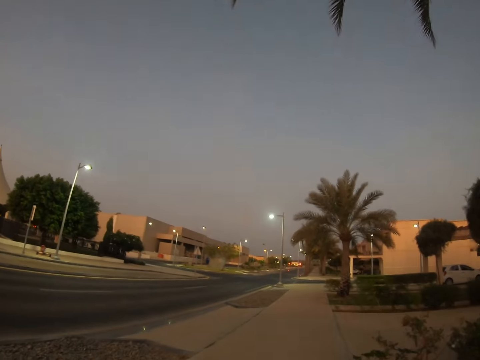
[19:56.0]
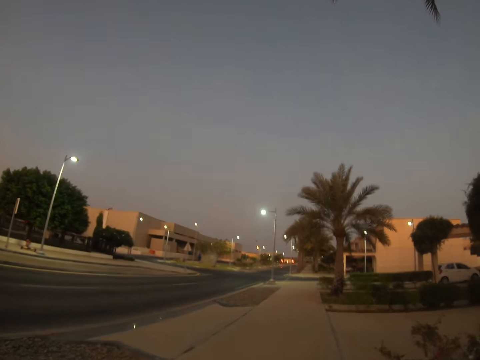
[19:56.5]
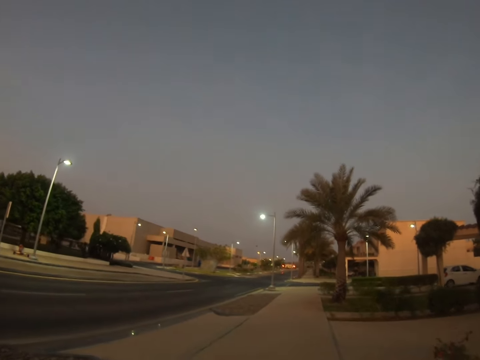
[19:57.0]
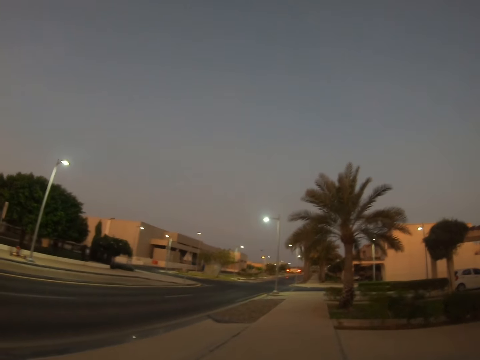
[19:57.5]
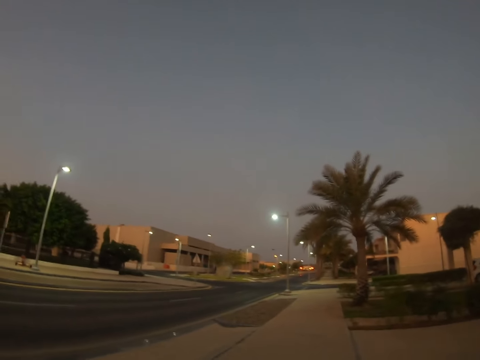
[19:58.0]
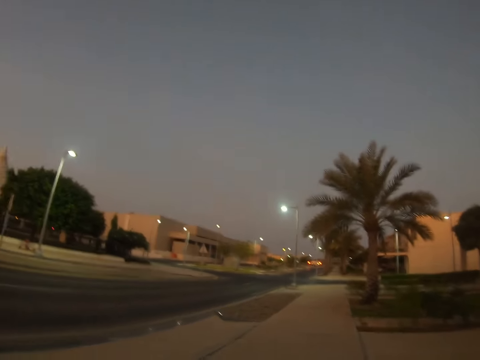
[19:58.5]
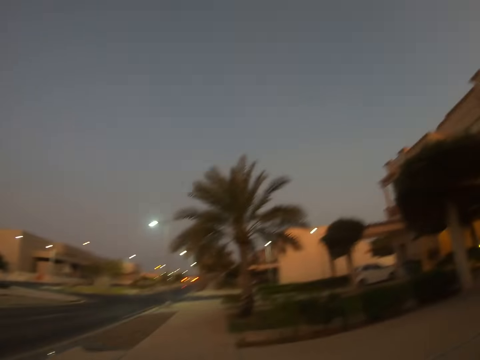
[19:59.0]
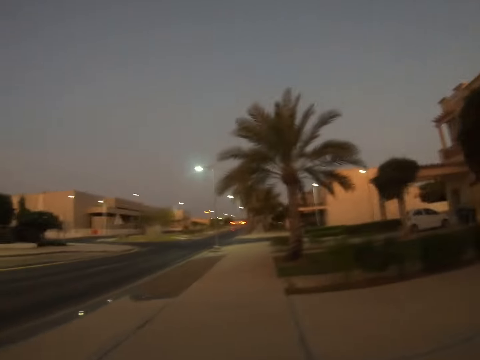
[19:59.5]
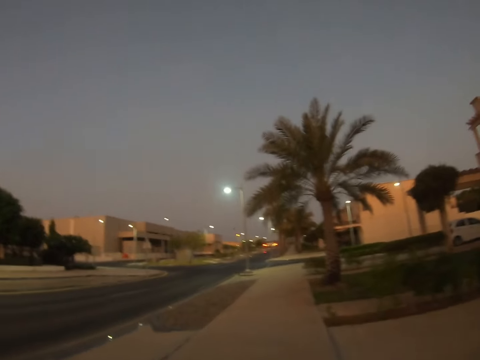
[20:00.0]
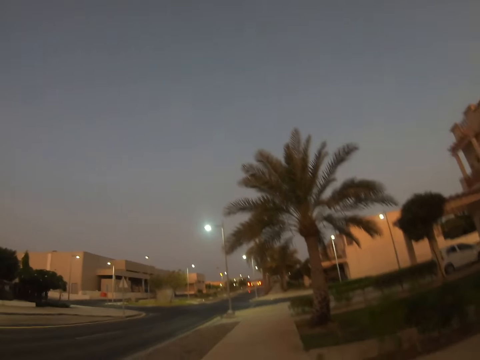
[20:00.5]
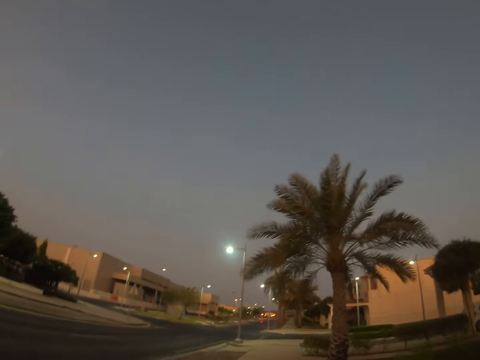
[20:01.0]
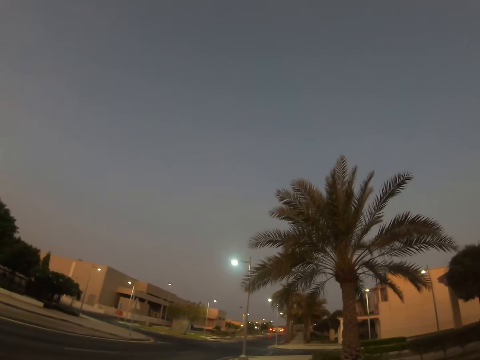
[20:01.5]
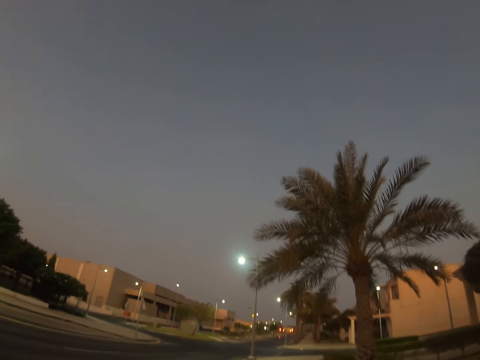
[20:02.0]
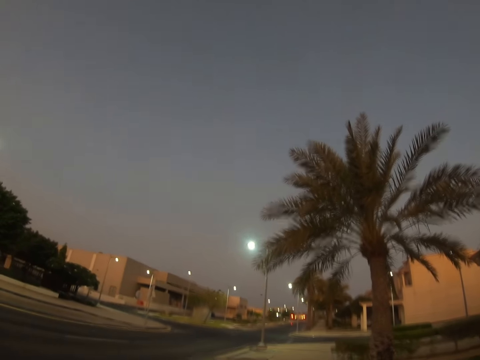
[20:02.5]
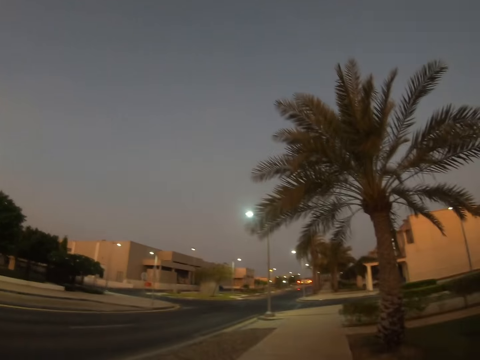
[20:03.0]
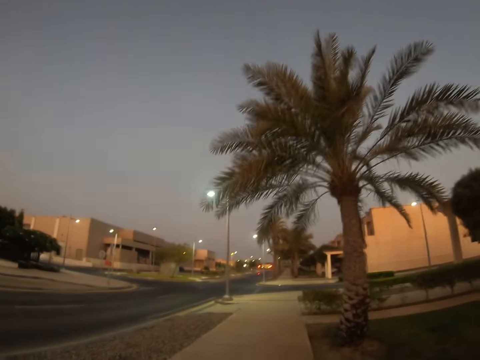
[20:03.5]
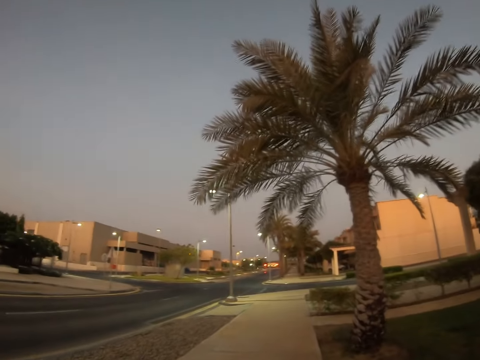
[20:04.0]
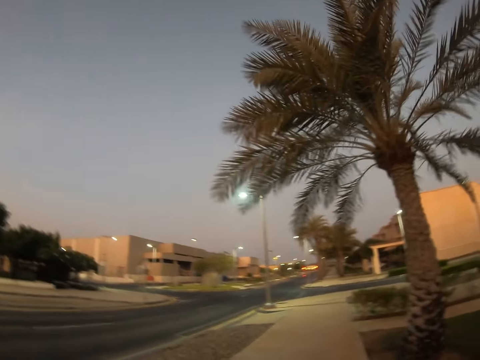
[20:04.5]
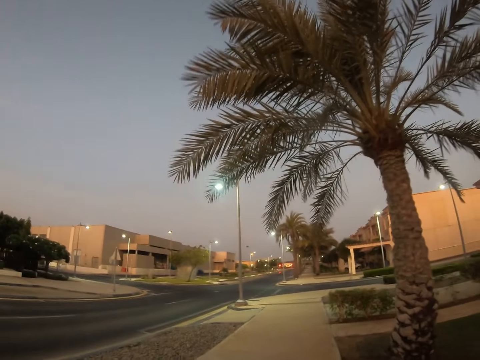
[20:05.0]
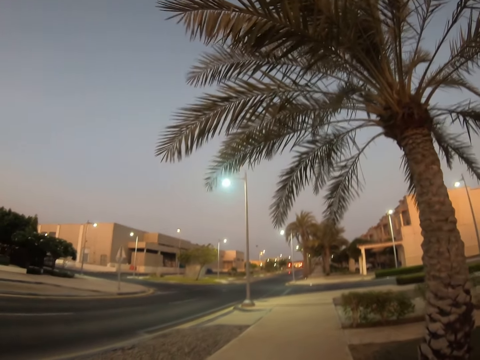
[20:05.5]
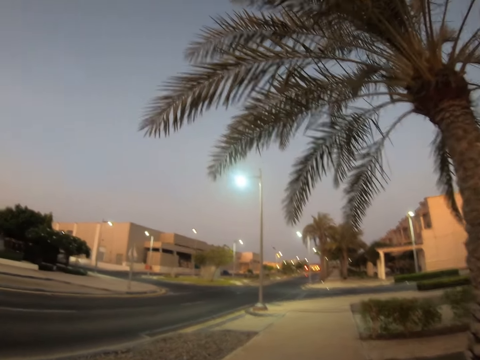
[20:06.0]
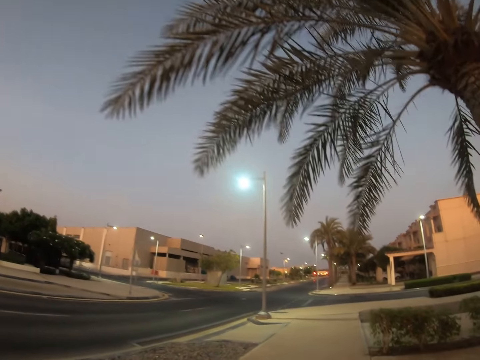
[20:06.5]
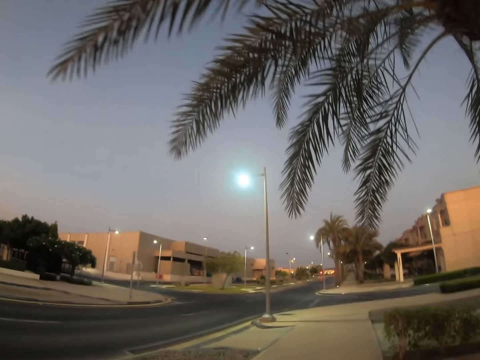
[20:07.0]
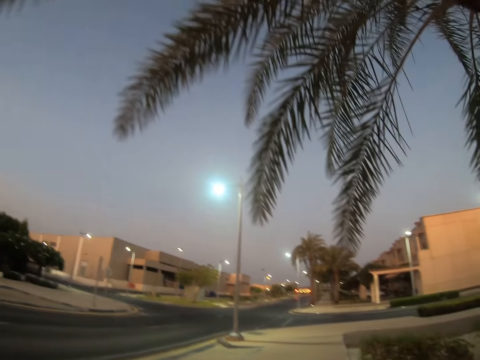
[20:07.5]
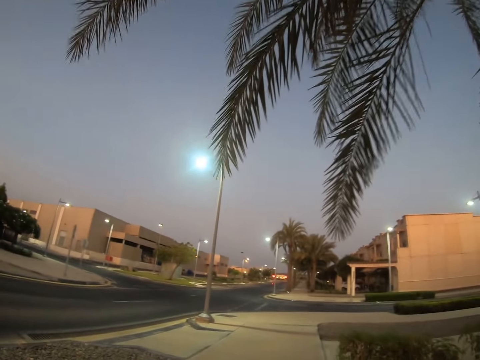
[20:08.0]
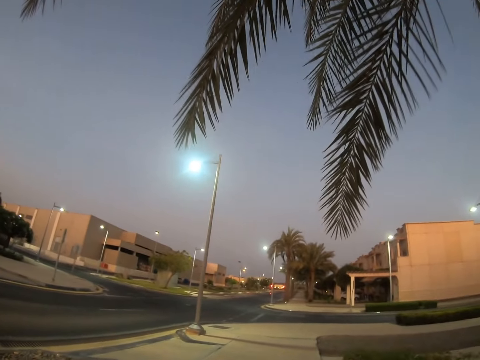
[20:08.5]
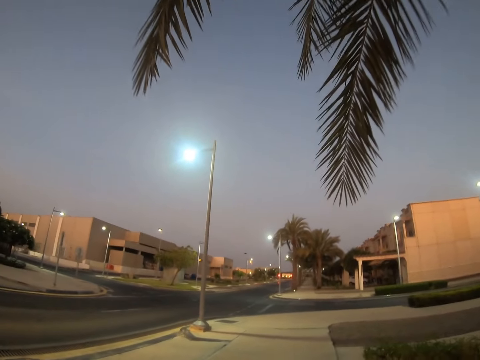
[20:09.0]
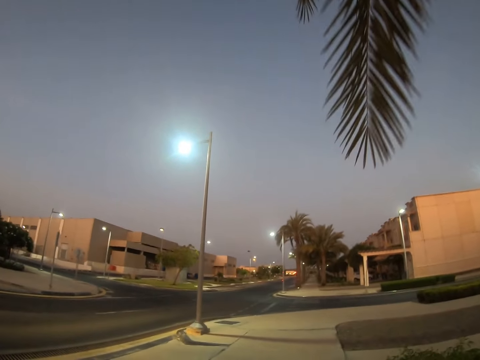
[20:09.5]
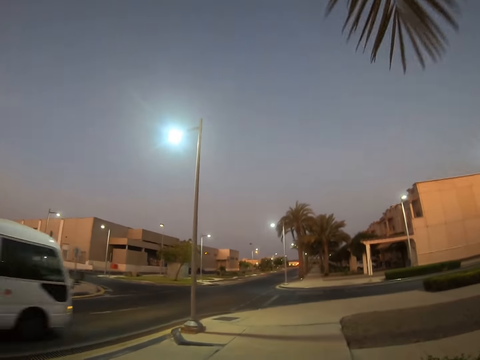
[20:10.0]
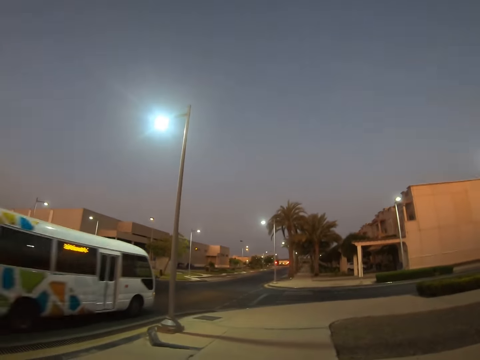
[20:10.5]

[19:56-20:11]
The camera wearer walks around a sidewalk. They look around the sidewalk. They walk around the sidewalk.

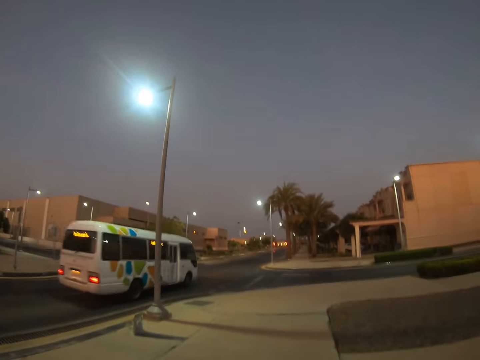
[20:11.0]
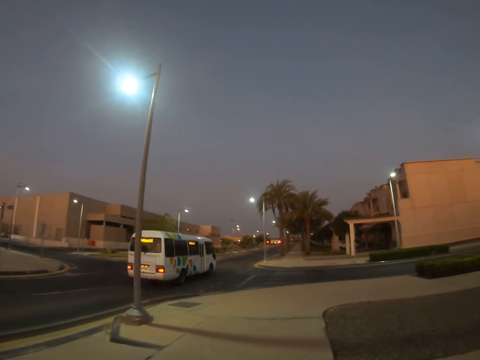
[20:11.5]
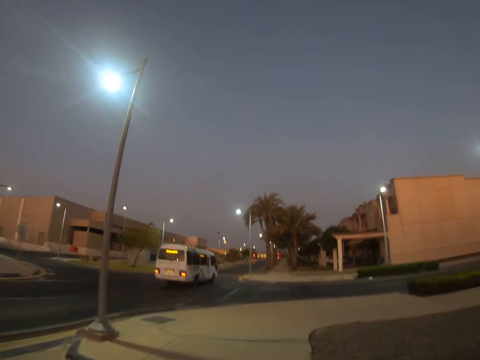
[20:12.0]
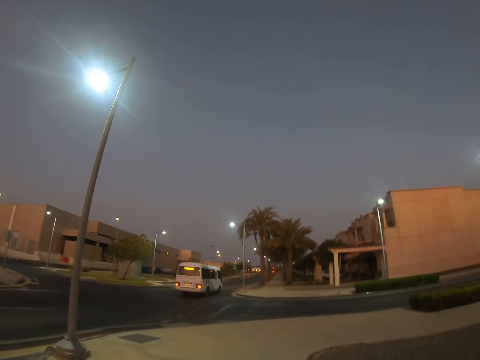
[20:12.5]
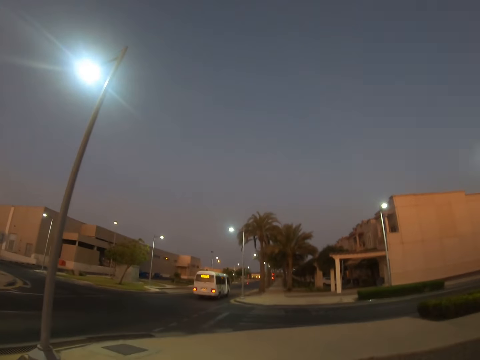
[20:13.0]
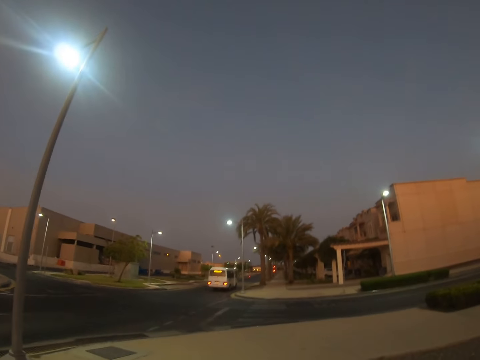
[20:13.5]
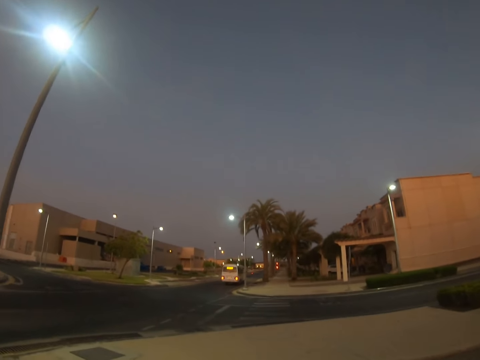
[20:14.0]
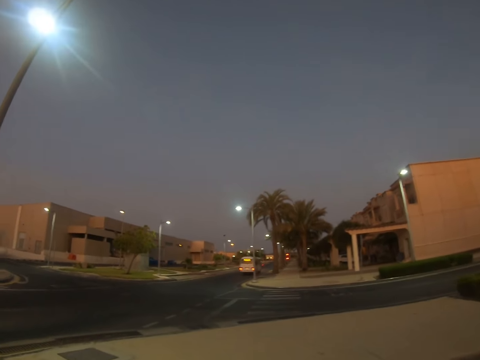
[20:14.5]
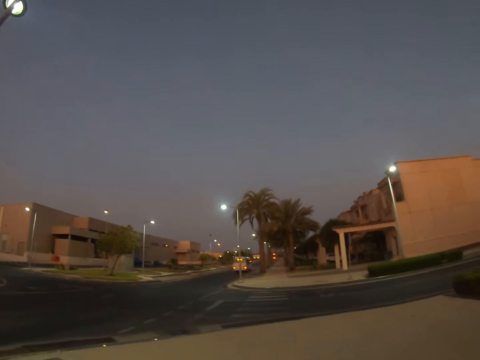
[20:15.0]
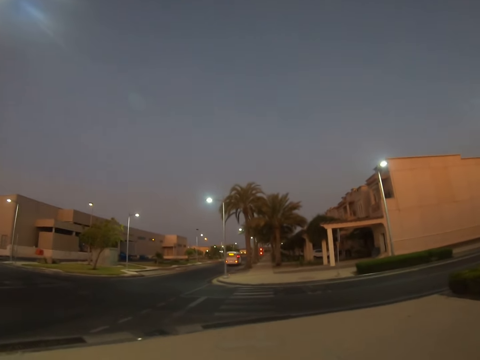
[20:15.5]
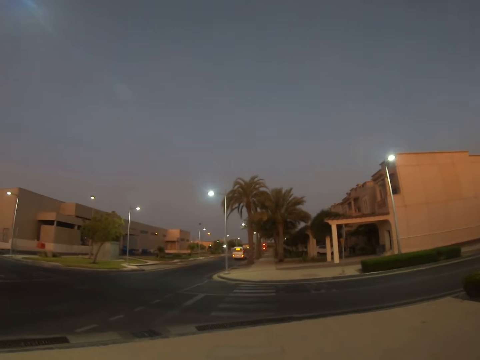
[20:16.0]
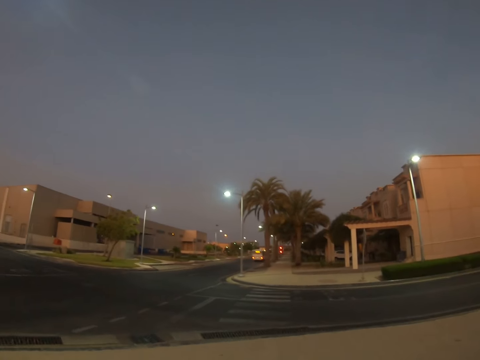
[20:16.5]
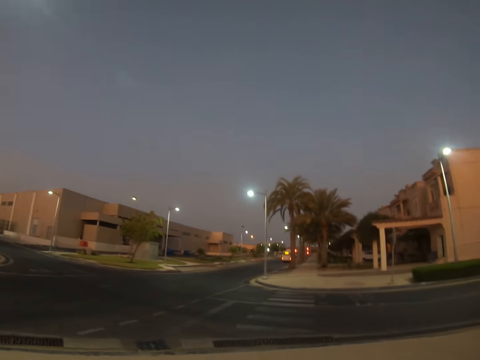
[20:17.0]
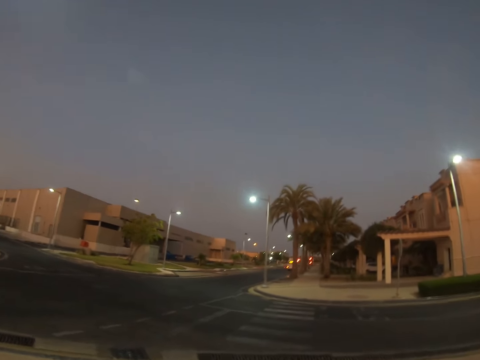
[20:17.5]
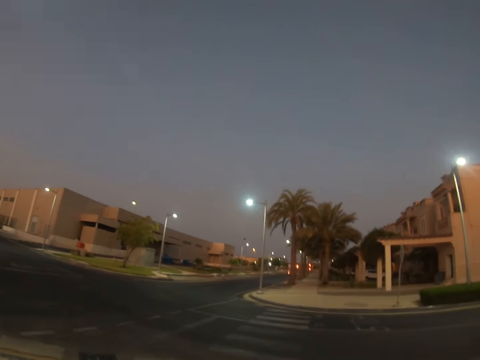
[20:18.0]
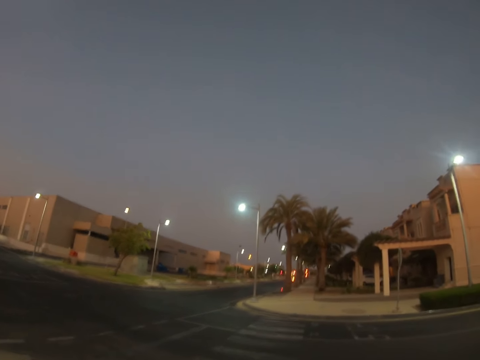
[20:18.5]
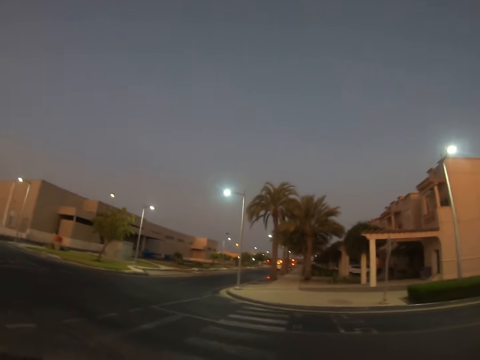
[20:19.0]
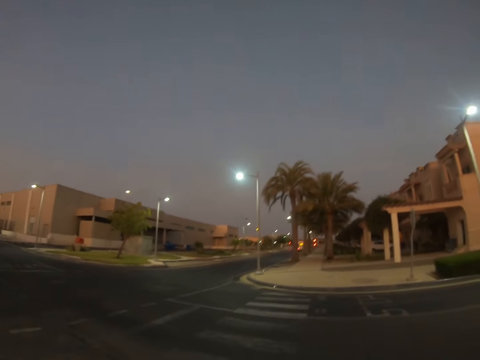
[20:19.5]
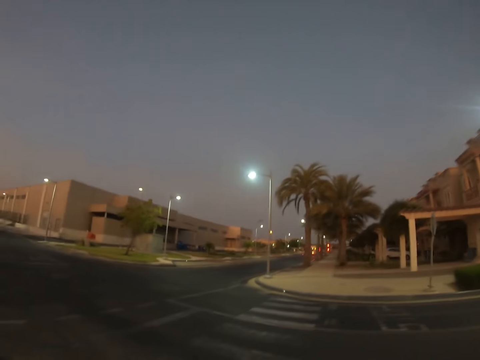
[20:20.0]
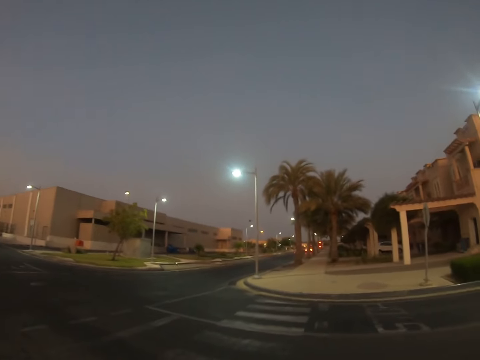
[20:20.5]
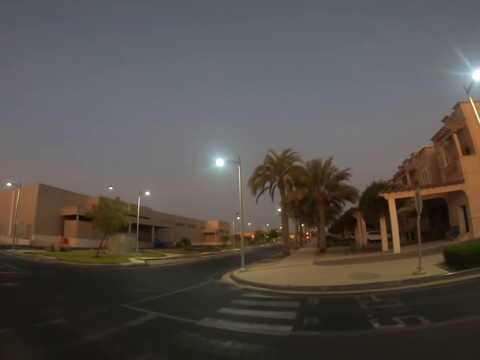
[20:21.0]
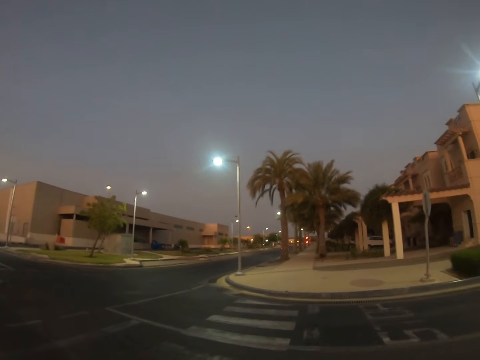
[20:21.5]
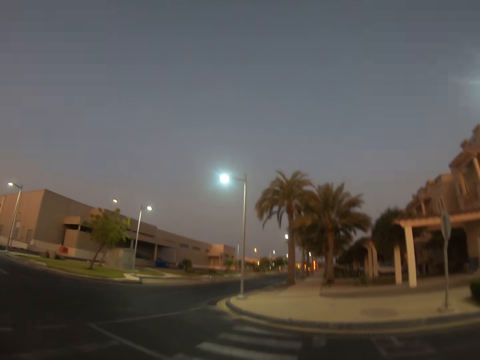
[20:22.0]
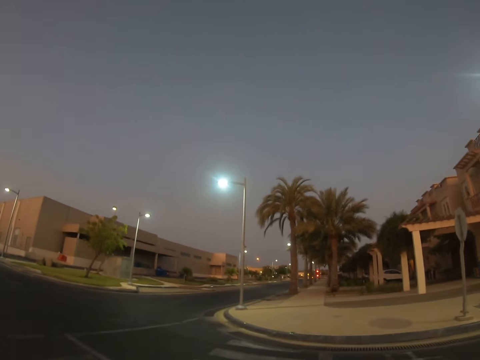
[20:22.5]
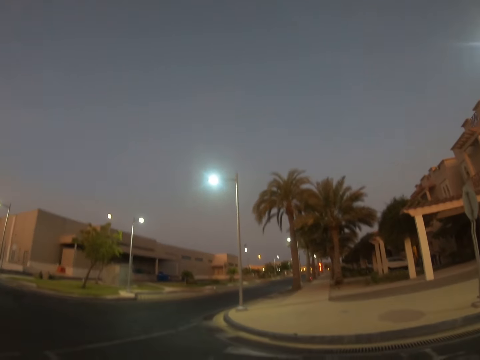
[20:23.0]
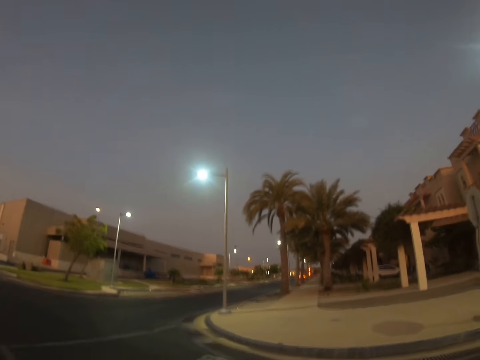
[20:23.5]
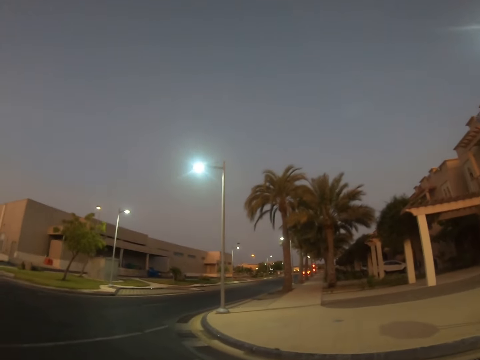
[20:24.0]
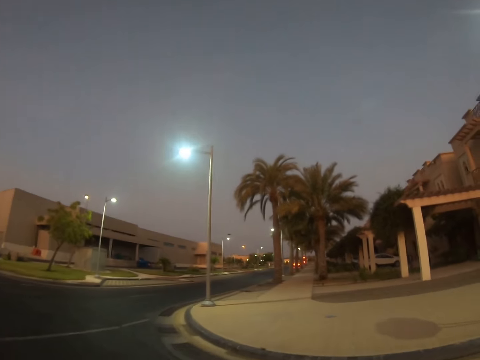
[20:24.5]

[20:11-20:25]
The camera wearer crosses a road.
